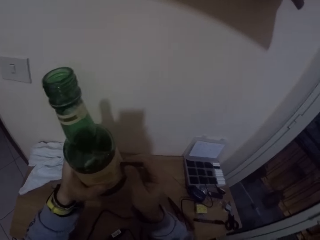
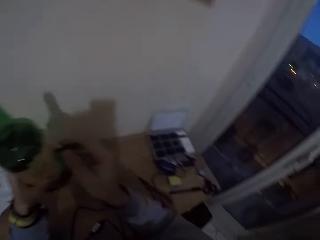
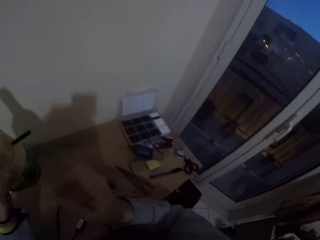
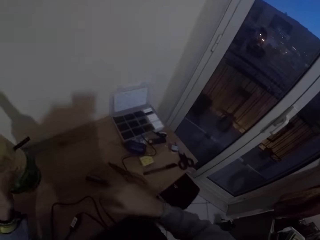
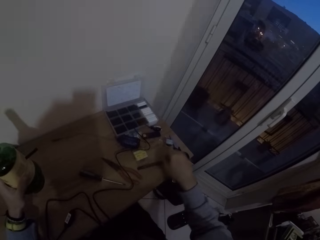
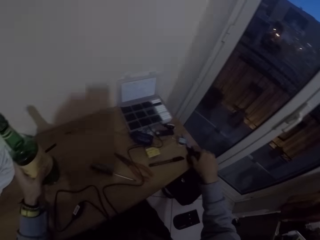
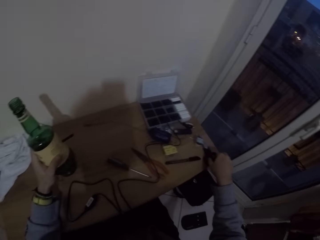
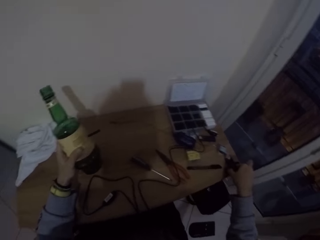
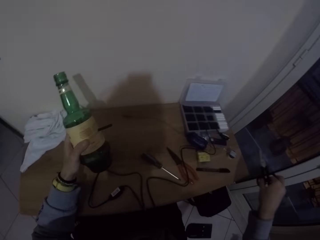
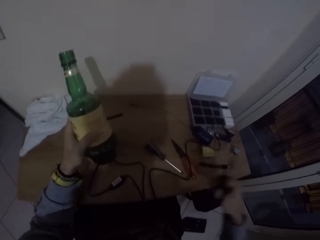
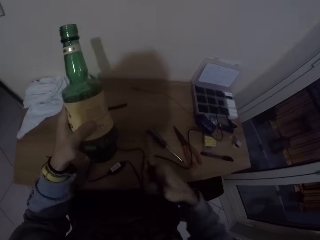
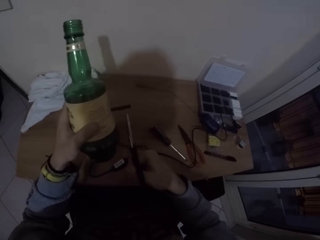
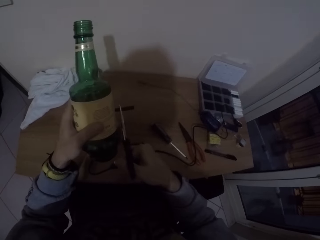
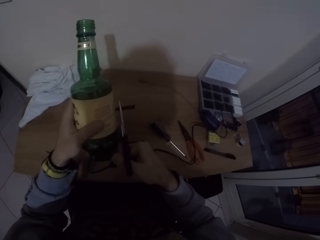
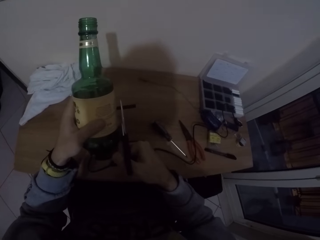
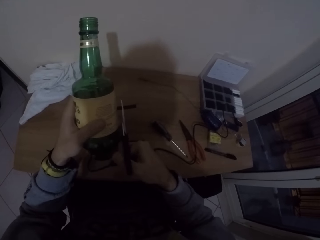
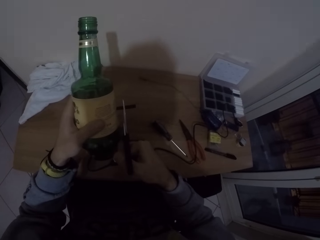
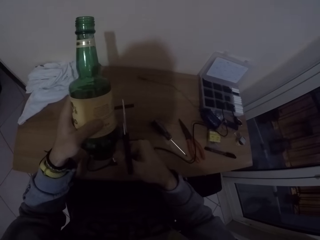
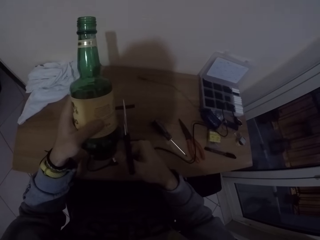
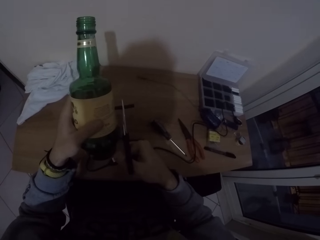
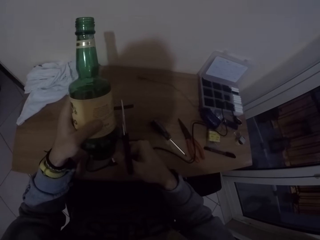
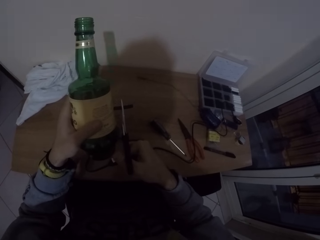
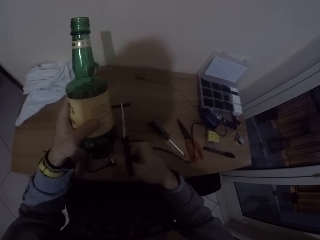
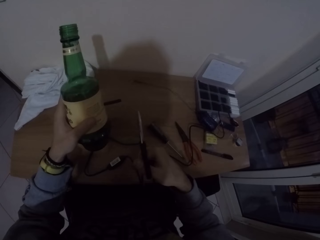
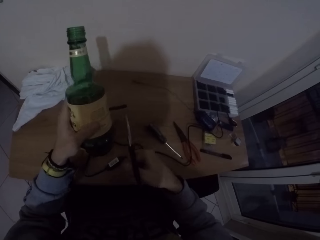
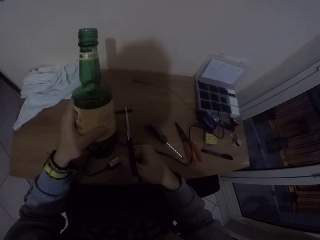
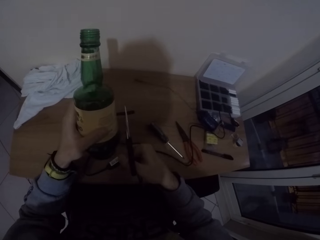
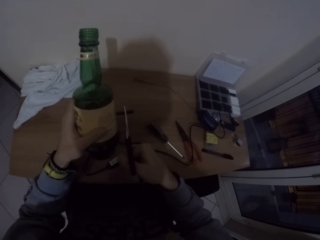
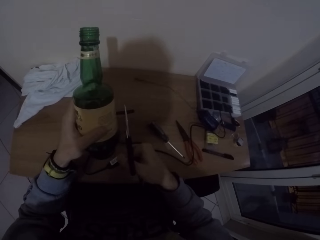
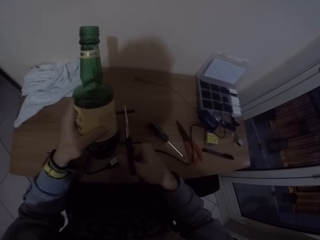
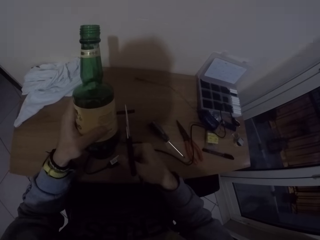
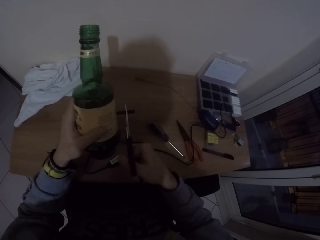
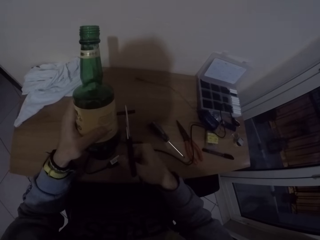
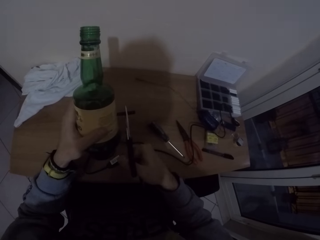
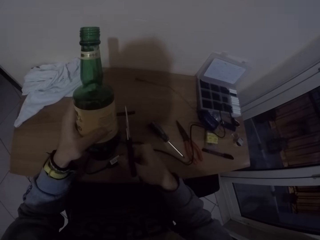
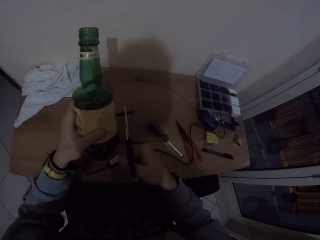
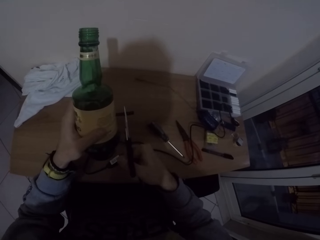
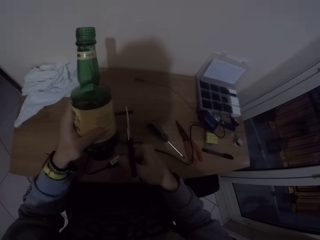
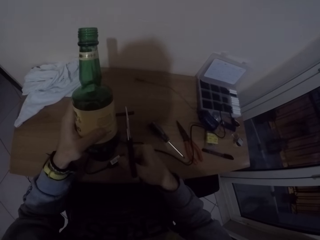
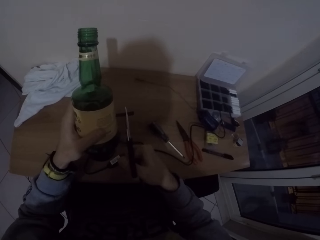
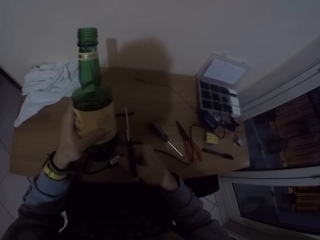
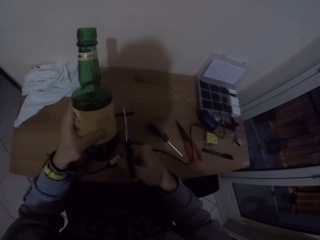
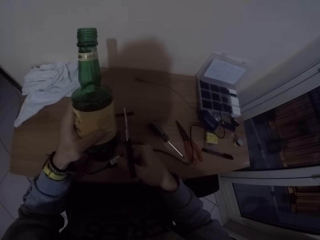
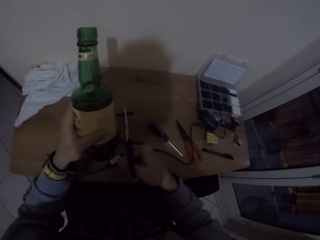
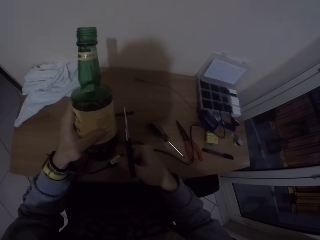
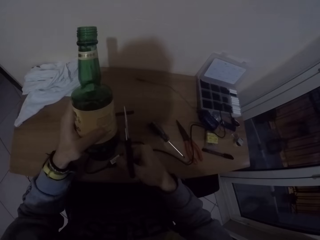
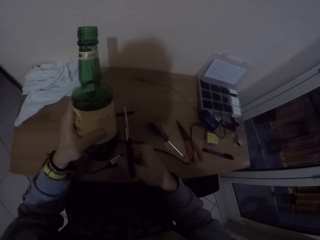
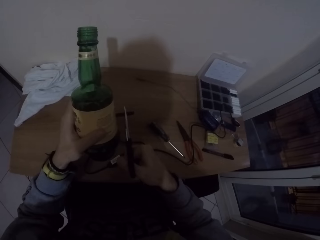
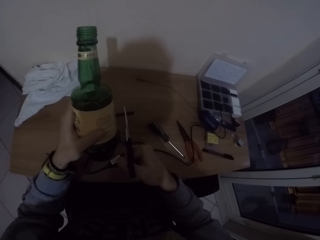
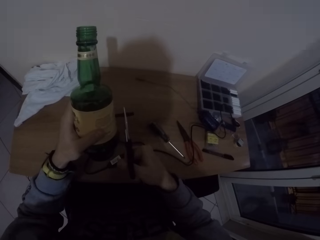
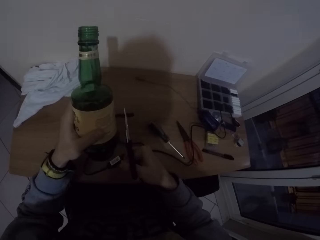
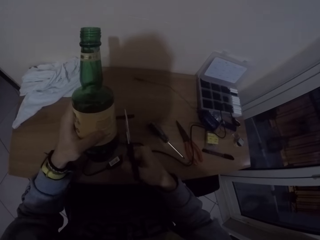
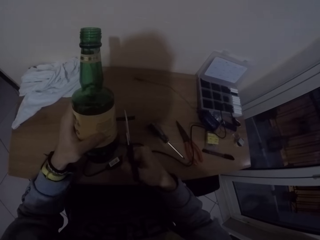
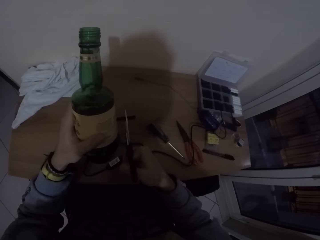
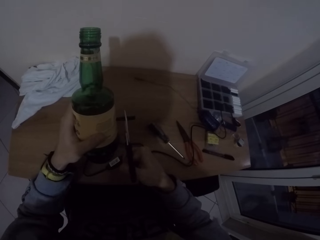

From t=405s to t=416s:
The camera wearer picks up a pair of scissors from the desk with his right hand. He places the scissors in between the rubber cord with his right hand. He cuts something with the scissors. He cuts the rubber cord with the scissors in his right hand.

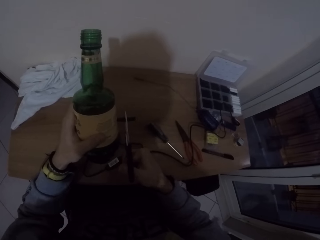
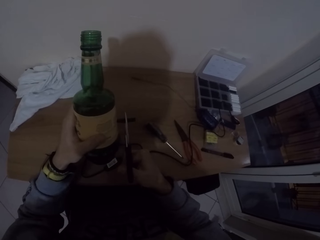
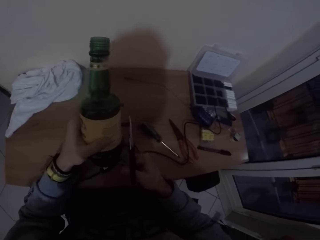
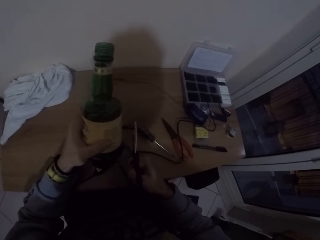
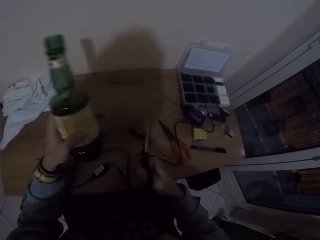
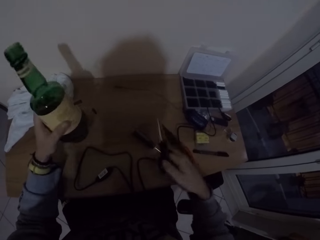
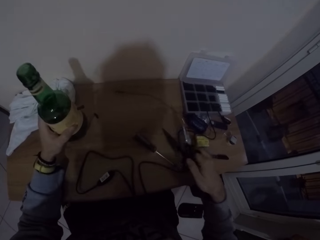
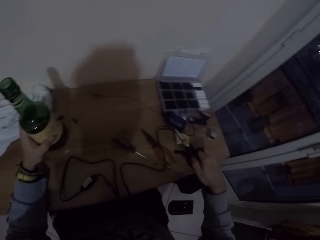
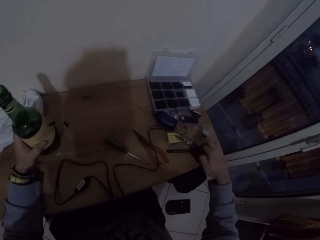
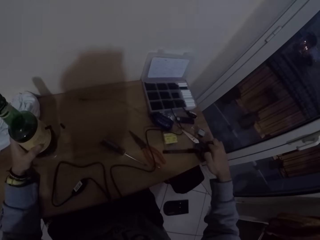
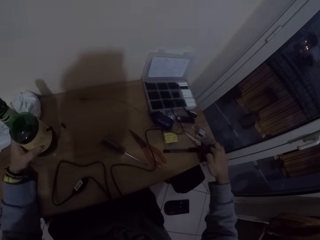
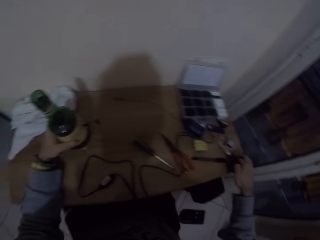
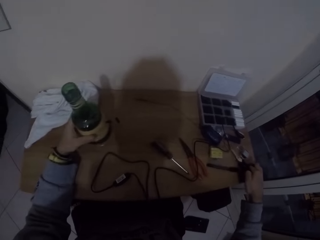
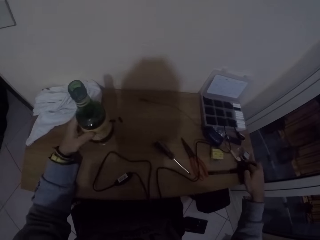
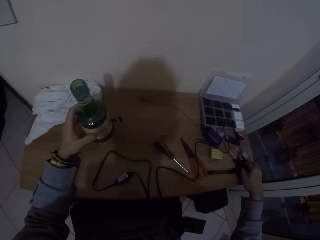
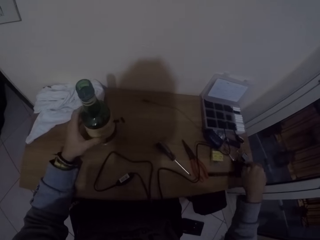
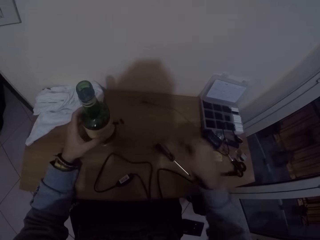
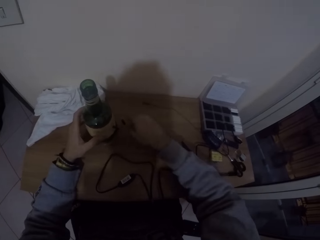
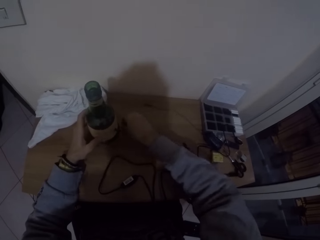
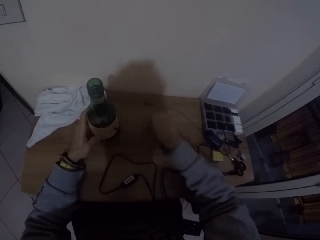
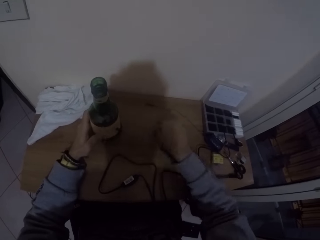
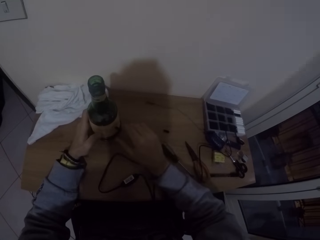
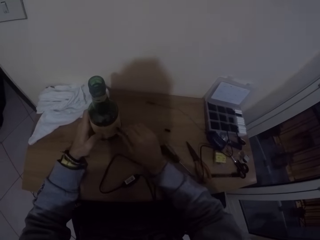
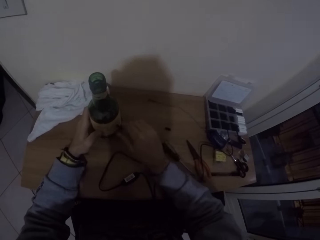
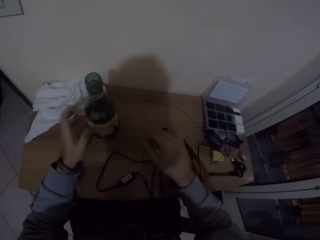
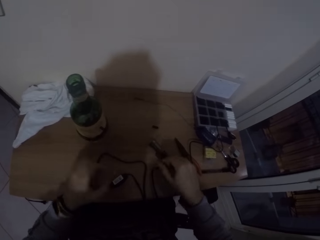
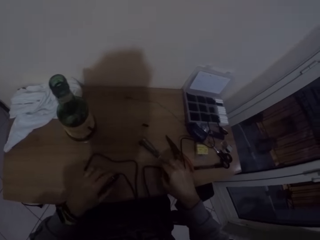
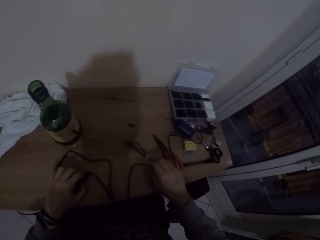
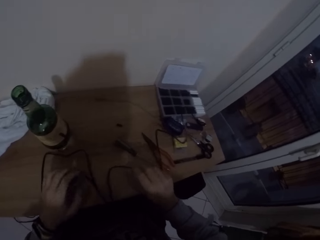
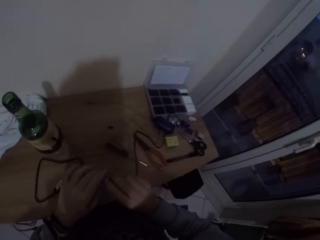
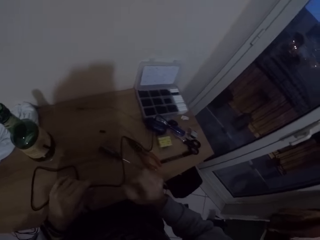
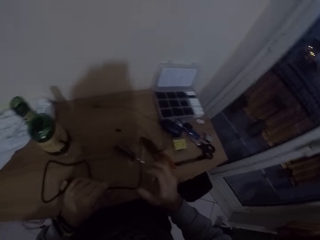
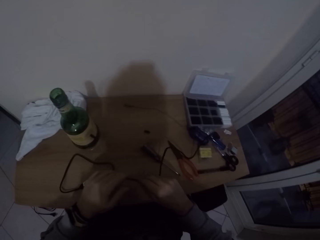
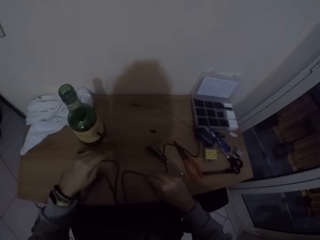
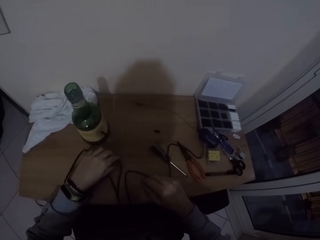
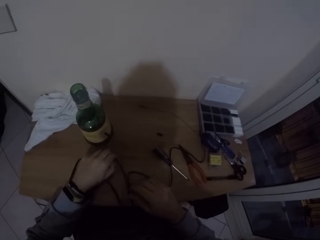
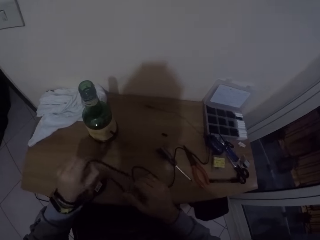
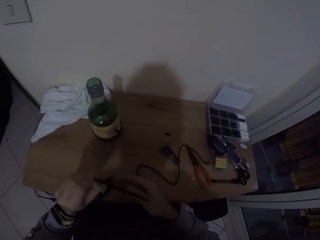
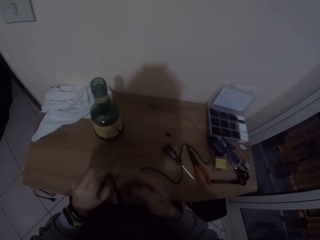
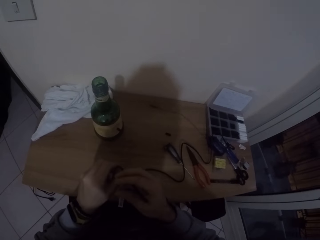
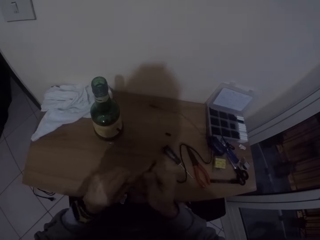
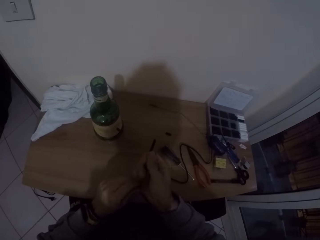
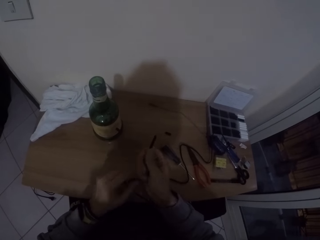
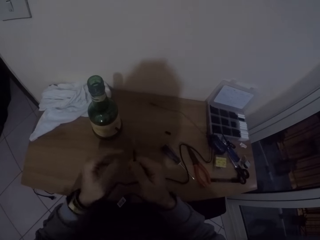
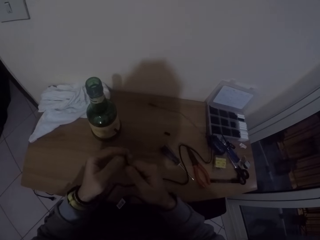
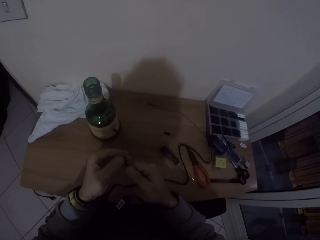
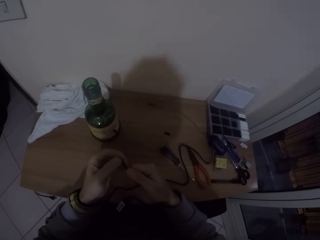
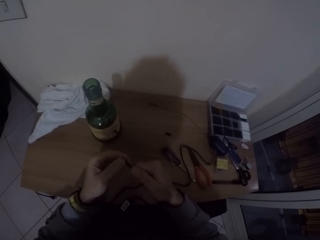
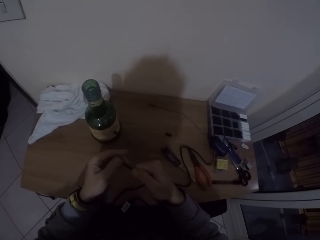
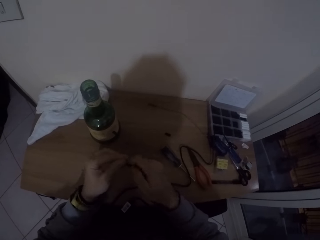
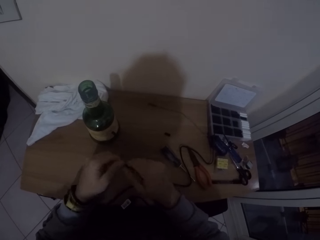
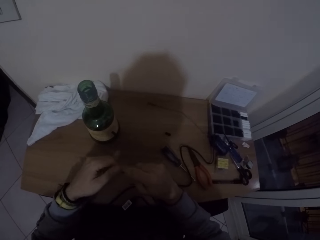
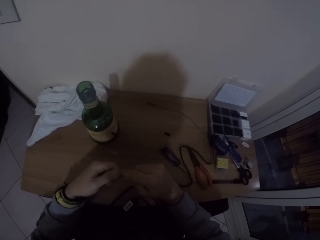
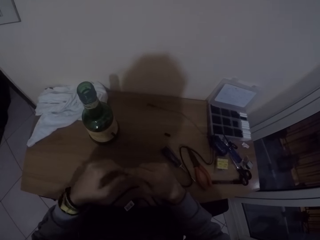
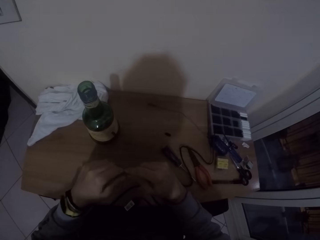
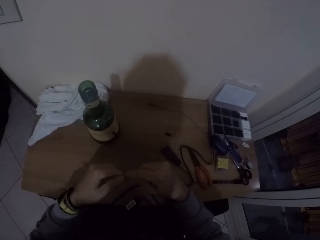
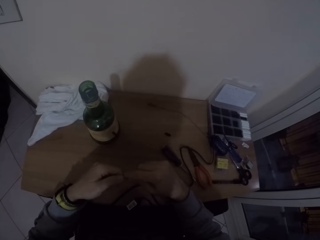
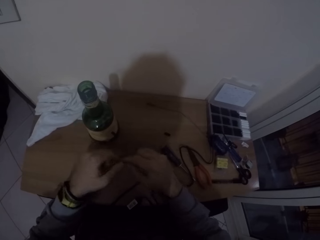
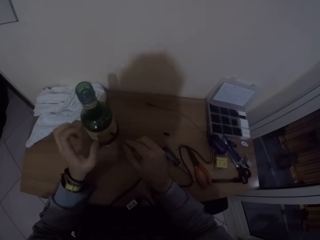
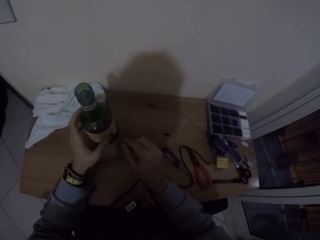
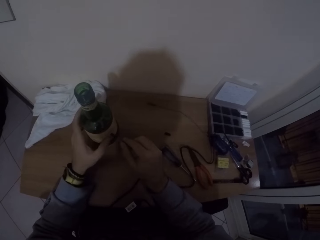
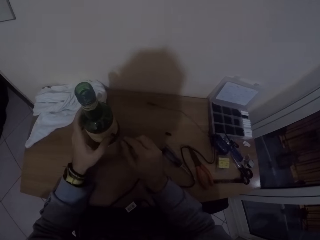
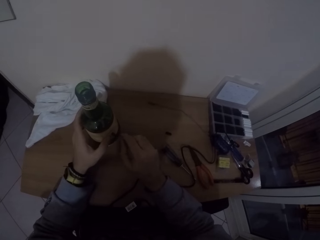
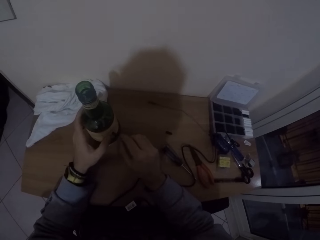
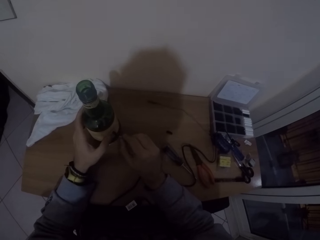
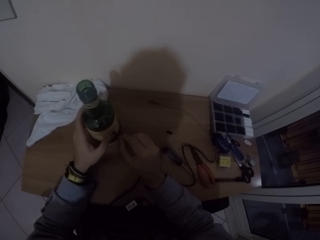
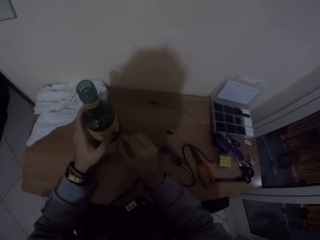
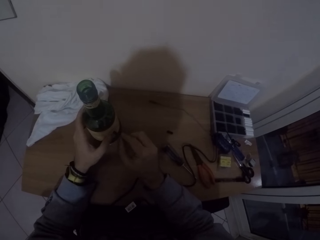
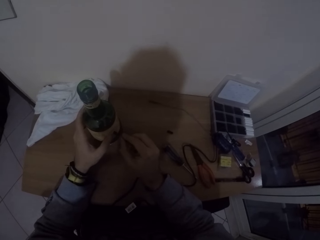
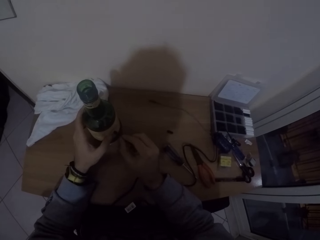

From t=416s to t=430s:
The camera wearer drops the scissors on the desk with his right hand. He drops the glass bottle on the desk with his left hand. He moves a piece of rubber cord on the desk with his right hand. He touches the rubber cord in the glass bottle with his right hand. He adjusts something on the bottle. He adjusts the power cable on the desk with both hands. He picks one end of the power cable from the desk with his left hand. He straightens the power cable with both hands. He holds the glass bottle on the desk with his left hand. He inserts the power cable into the rubber cord in the glass bottle with his right hand.
